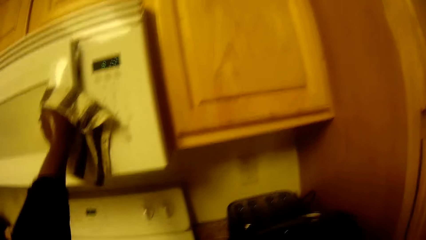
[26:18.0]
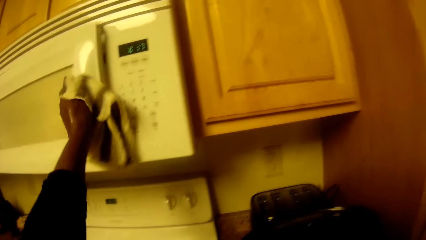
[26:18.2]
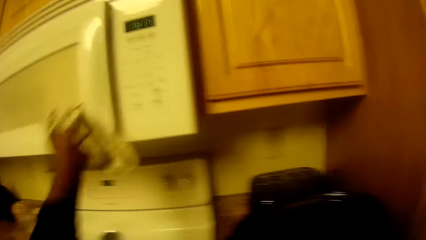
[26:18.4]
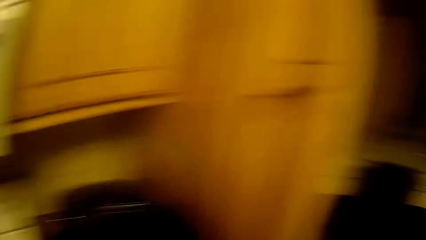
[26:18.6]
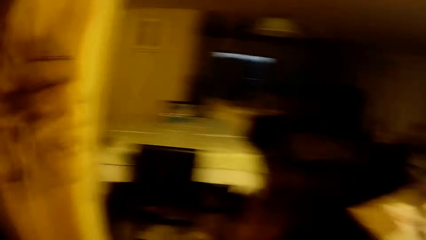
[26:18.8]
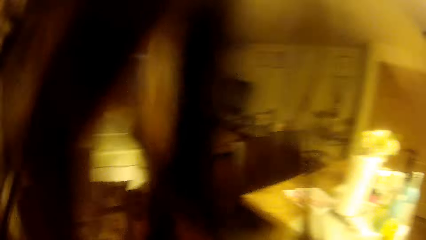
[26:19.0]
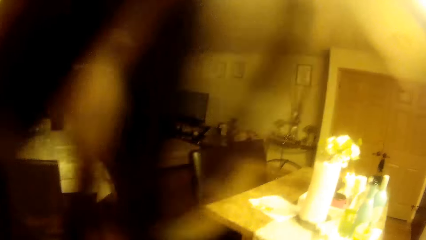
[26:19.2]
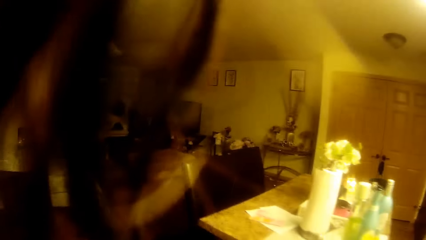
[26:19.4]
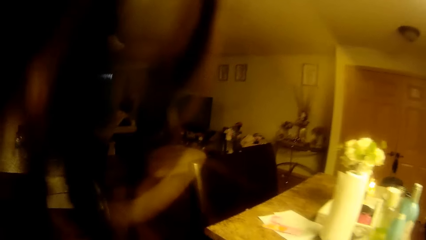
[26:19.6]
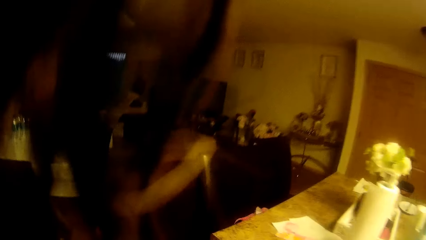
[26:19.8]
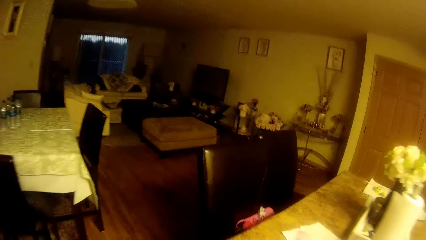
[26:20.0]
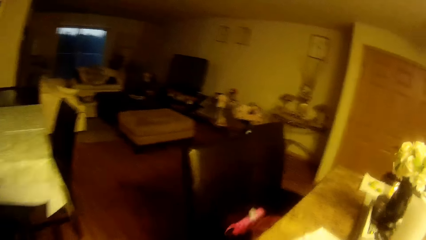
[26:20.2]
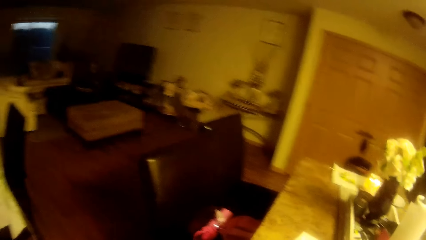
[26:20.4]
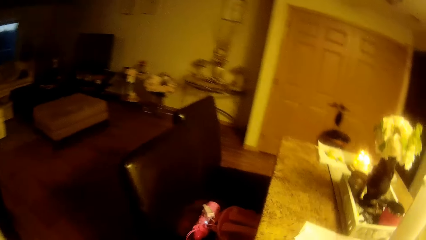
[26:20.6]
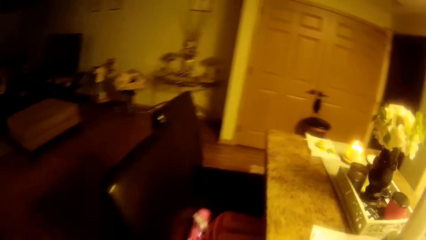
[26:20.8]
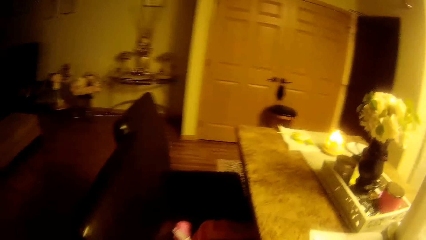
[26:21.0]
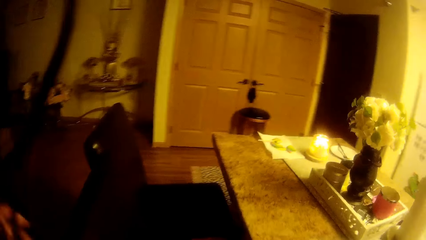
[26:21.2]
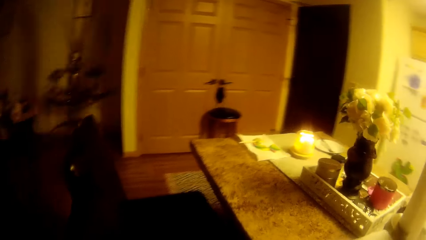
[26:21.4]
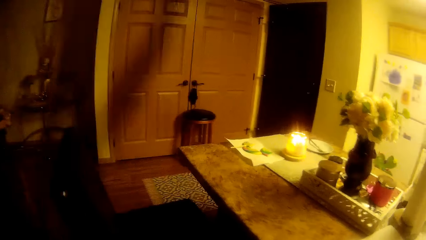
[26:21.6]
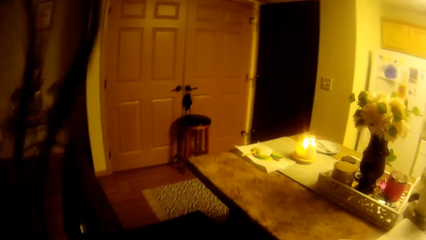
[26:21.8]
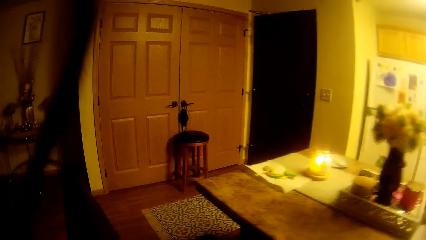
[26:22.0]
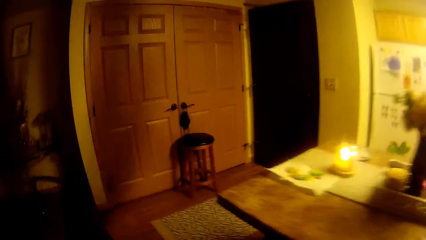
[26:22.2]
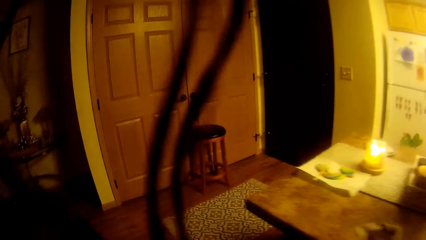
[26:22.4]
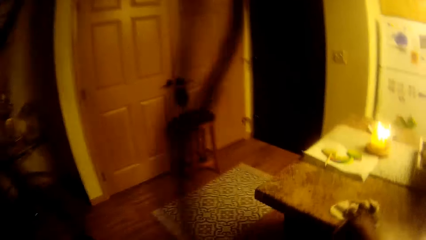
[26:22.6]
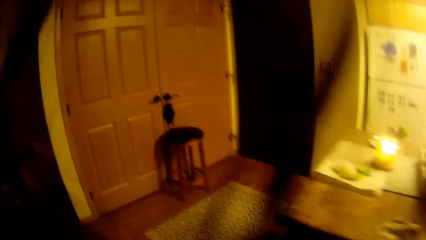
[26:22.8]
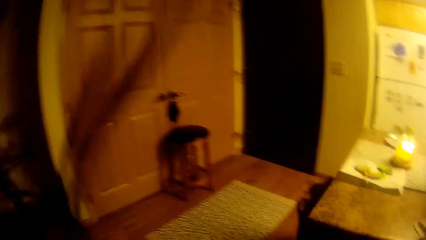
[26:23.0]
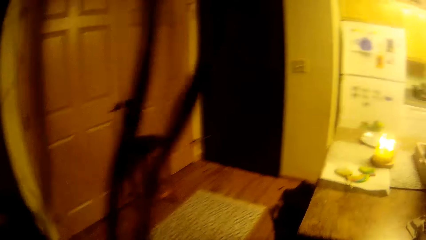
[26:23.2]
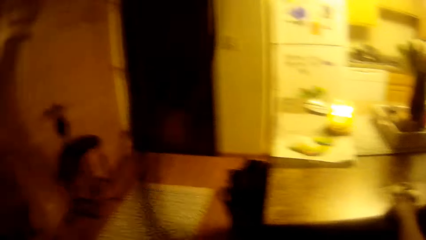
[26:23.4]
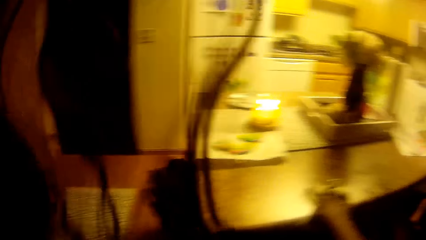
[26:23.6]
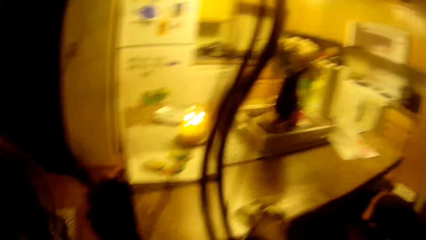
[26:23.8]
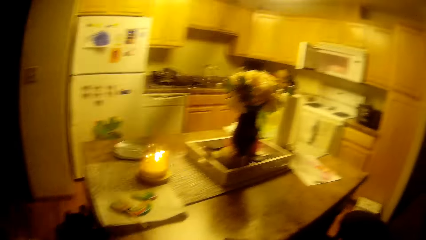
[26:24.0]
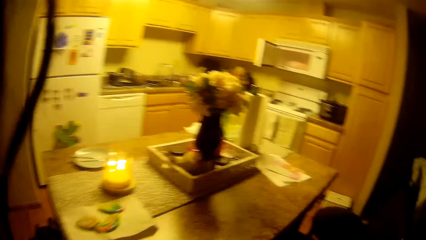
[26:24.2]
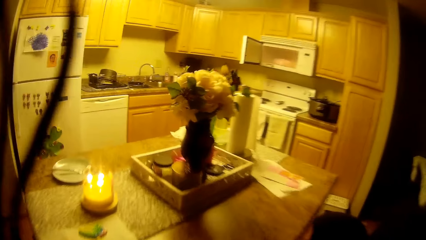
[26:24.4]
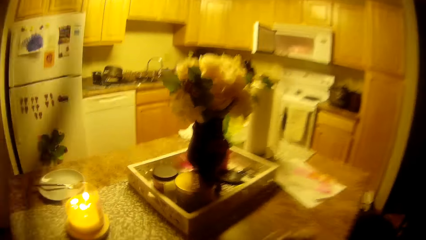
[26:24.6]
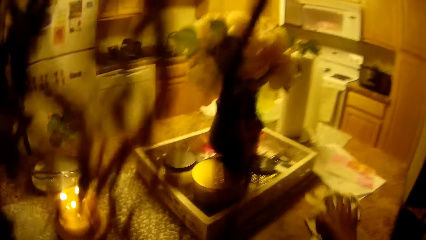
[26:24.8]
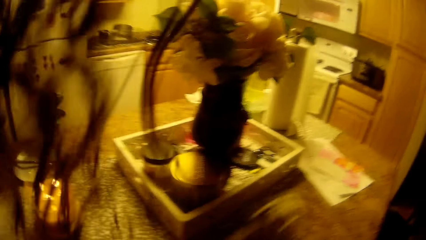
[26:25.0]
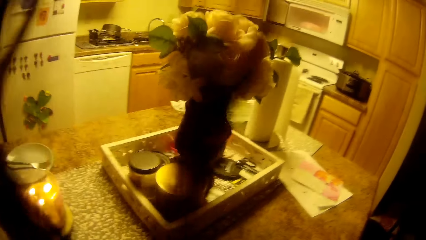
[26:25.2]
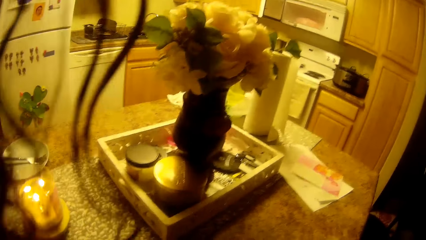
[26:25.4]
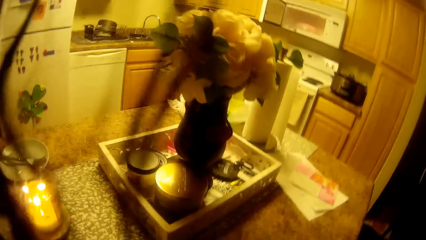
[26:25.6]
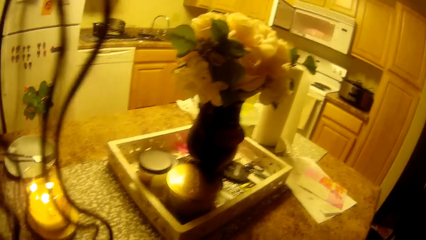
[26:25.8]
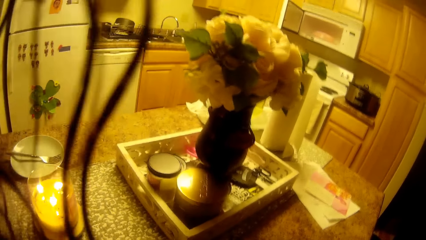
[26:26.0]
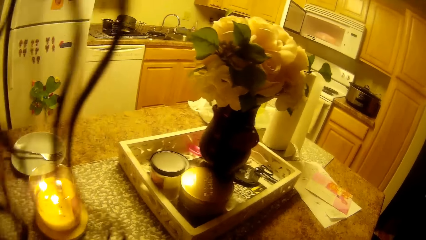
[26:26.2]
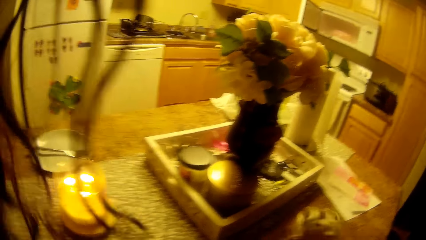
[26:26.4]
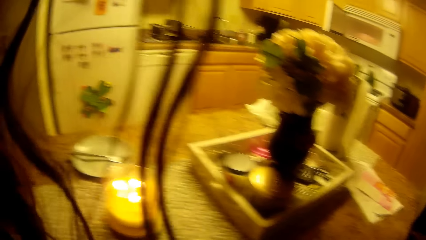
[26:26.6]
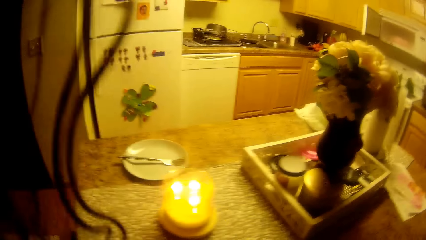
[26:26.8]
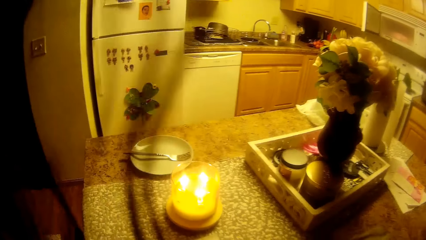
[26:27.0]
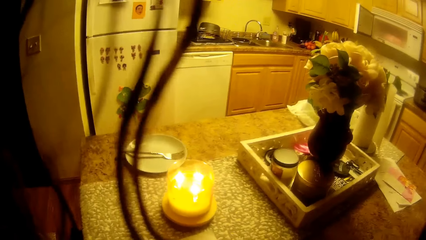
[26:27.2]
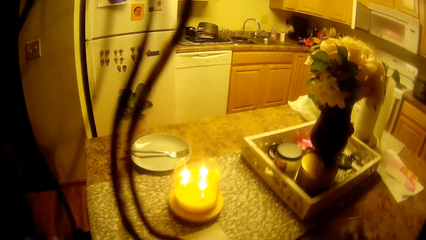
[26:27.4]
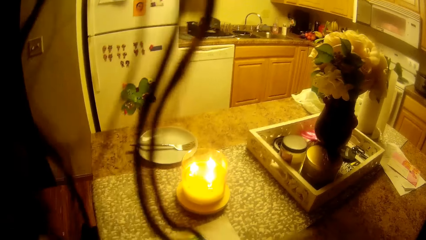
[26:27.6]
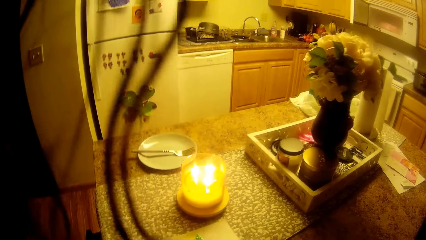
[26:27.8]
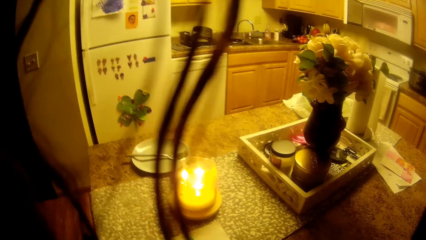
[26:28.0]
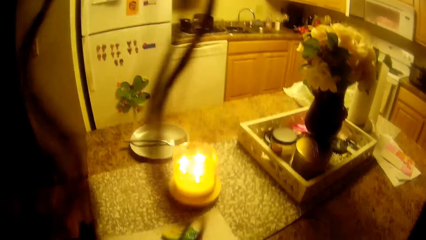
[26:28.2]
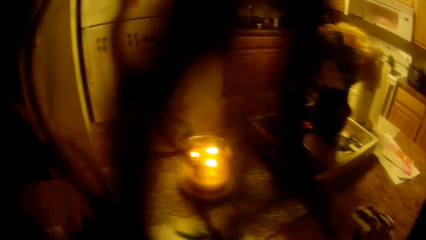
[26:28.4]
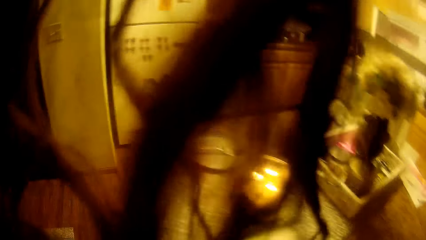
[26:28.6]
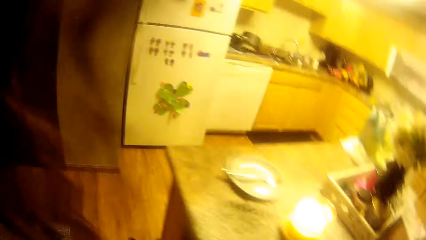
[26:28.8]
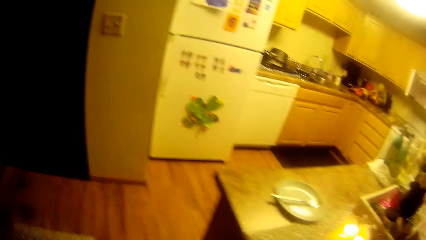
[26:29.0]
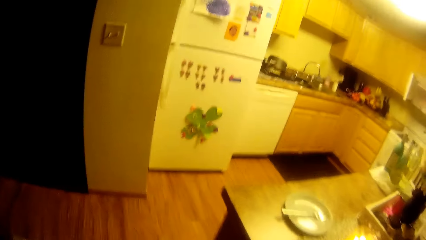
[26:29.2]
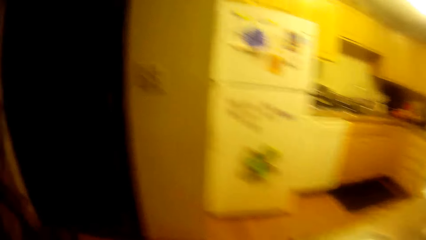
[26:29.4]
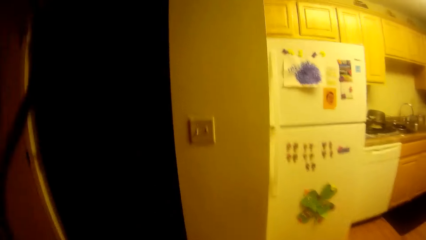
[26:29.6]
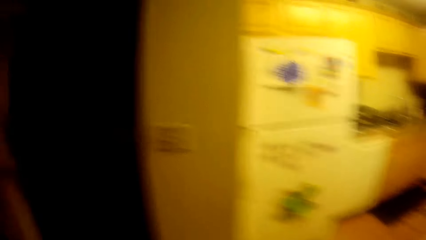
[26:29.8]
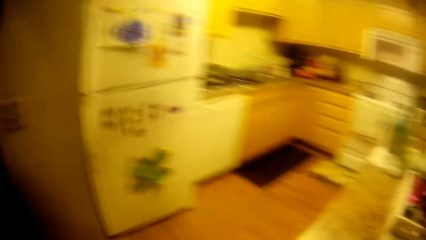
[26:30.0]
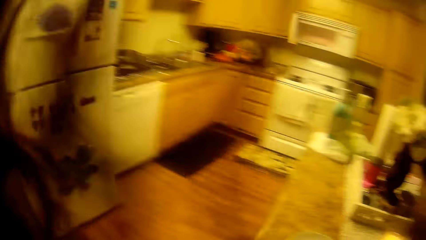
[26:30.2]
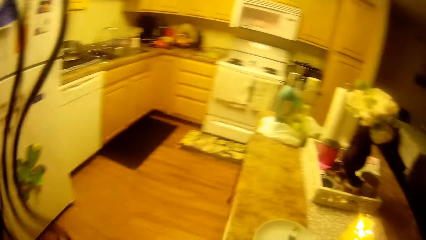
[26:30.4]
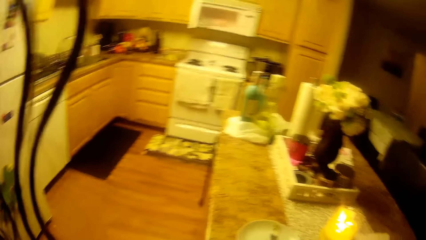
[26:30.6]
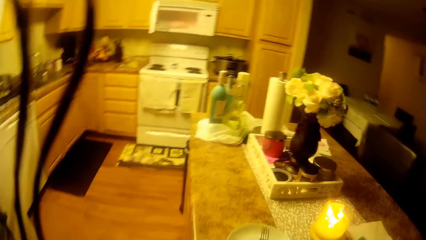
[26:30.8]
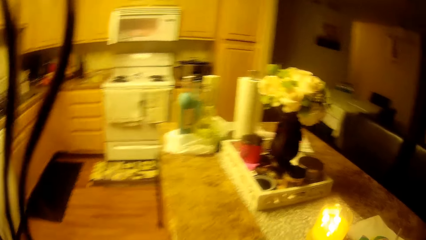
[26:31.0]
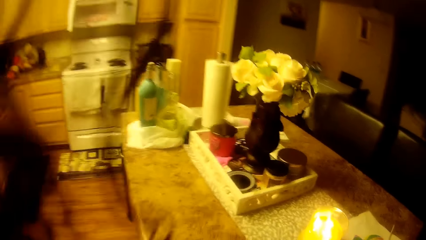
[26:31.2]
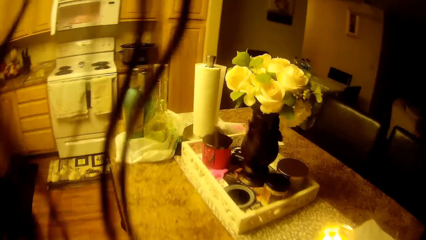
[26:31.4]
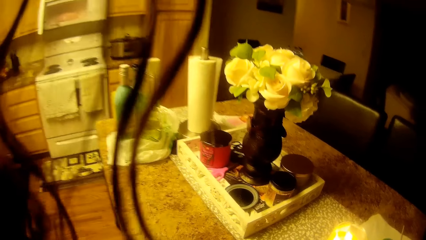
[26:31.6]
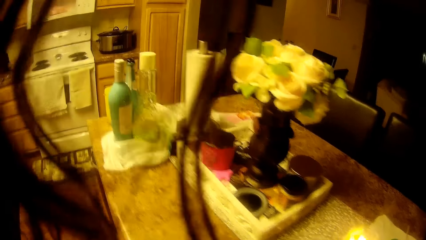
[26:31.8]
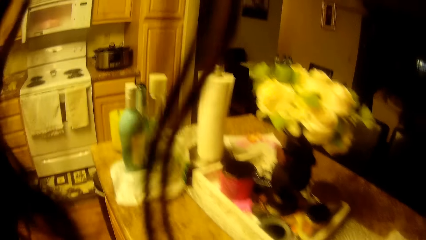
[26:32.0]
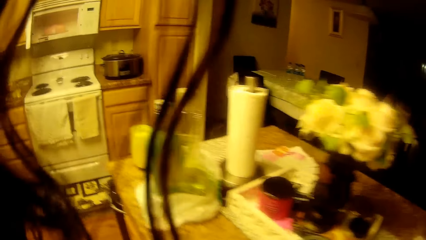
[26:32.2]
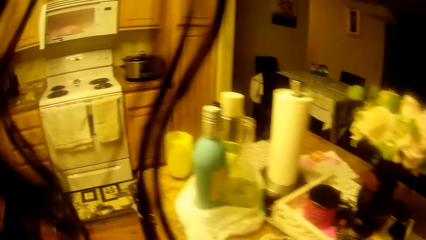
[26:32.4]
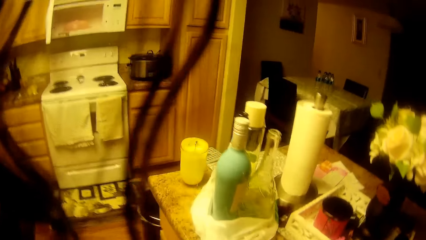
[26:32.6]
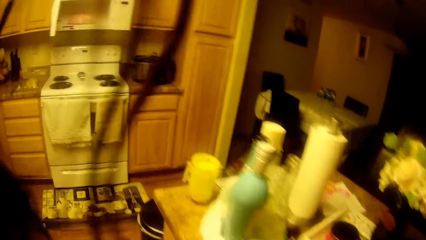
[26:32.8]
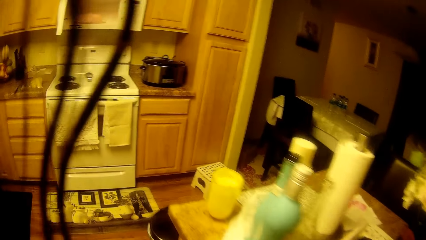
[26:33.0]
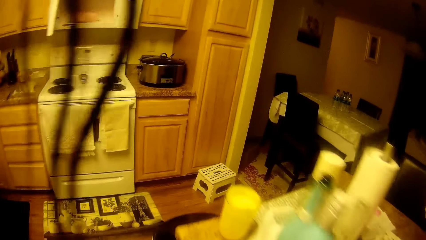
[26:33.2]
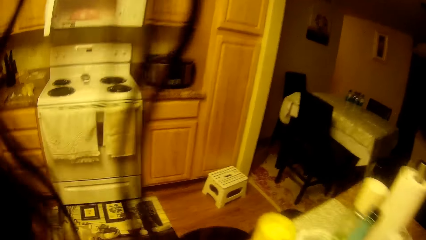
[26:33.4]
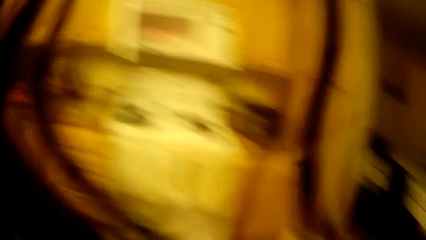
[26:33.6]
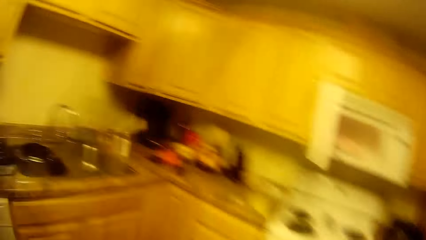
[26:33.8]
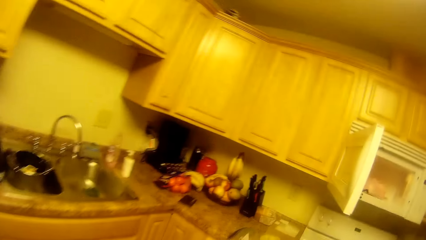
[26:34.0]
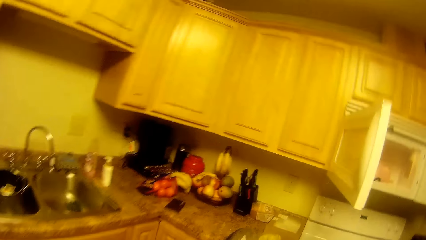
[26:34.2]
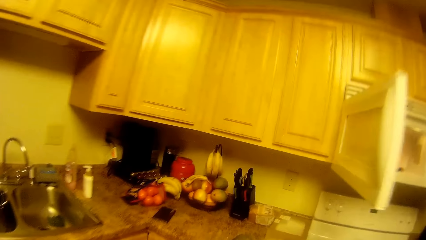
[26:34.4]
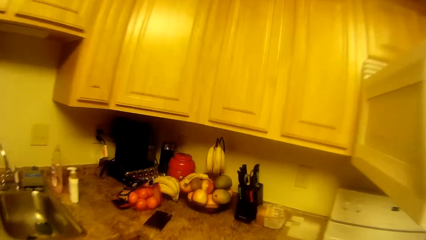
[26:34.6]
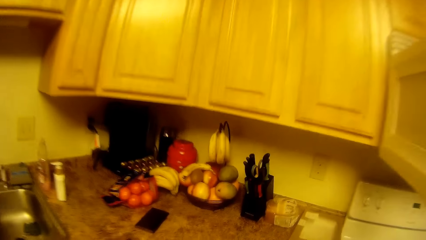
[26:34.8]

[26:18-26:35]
The camera wearer opens a microwave with a napkin. She walks towards a kitchen table. She cleans the kitchen table with the napkin in her right hand. She walks on the floor.
